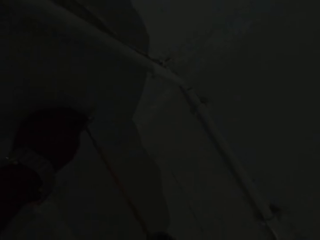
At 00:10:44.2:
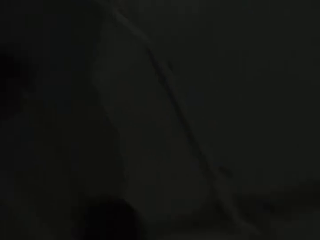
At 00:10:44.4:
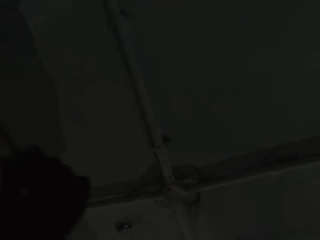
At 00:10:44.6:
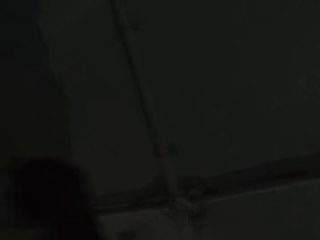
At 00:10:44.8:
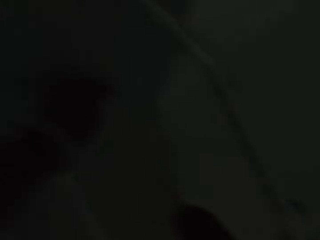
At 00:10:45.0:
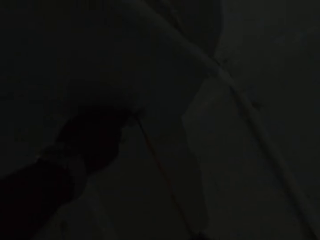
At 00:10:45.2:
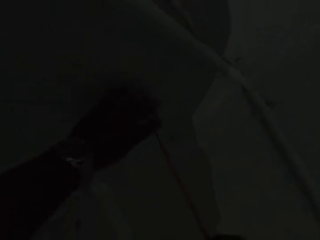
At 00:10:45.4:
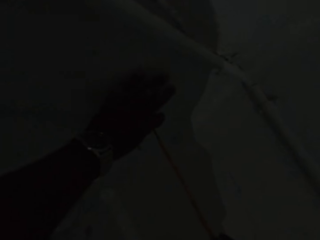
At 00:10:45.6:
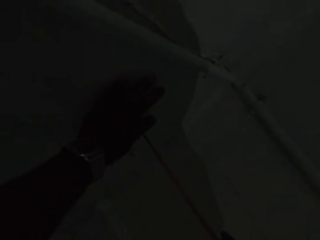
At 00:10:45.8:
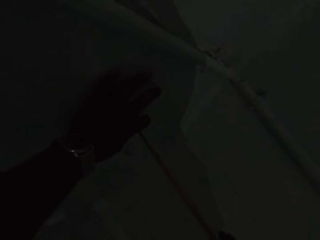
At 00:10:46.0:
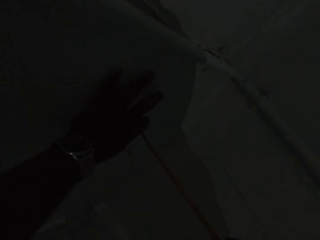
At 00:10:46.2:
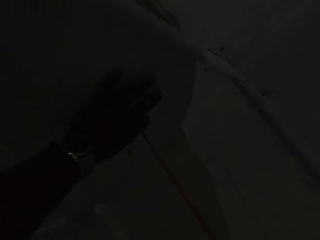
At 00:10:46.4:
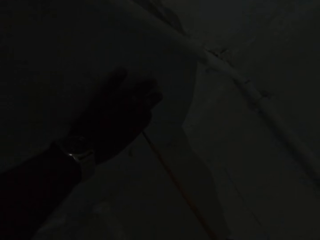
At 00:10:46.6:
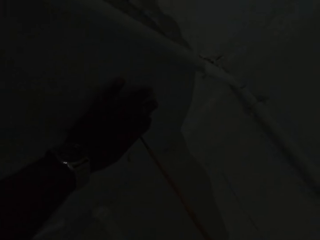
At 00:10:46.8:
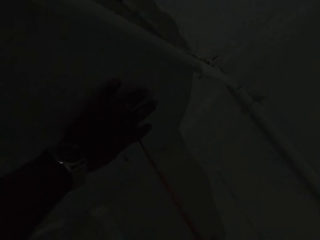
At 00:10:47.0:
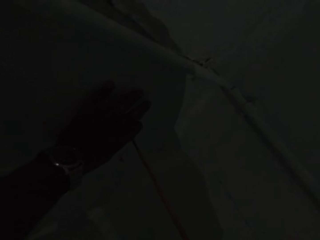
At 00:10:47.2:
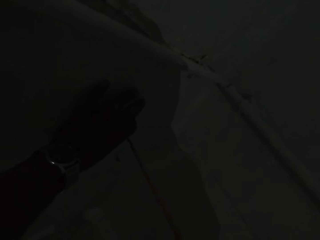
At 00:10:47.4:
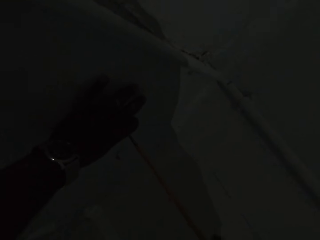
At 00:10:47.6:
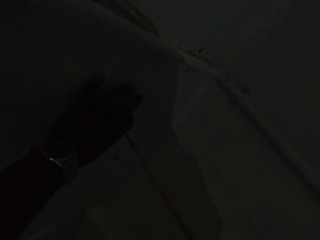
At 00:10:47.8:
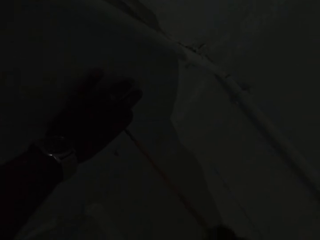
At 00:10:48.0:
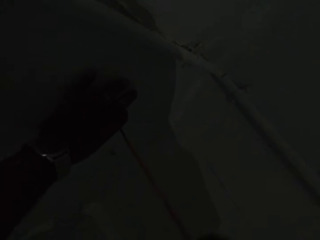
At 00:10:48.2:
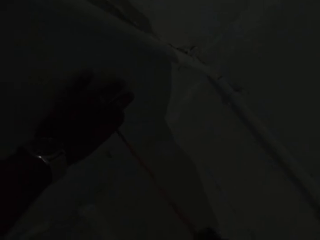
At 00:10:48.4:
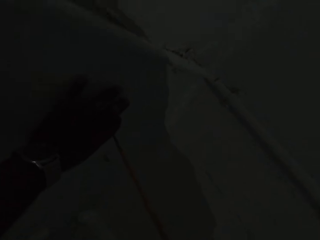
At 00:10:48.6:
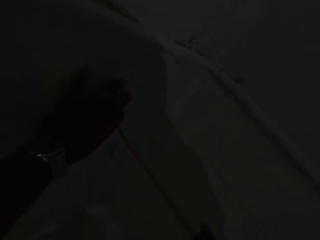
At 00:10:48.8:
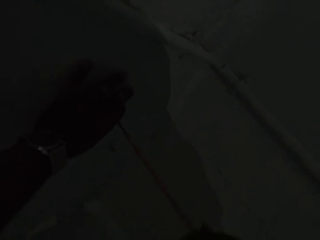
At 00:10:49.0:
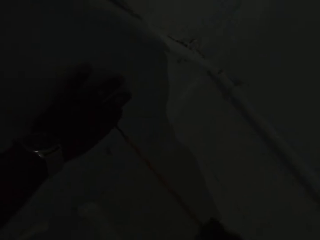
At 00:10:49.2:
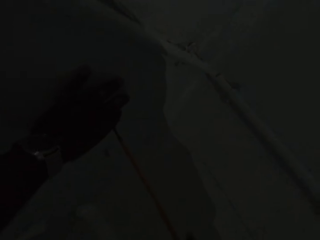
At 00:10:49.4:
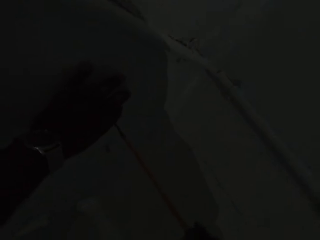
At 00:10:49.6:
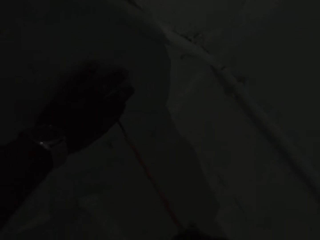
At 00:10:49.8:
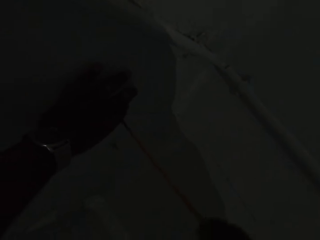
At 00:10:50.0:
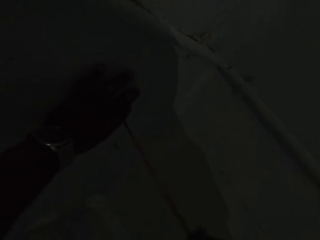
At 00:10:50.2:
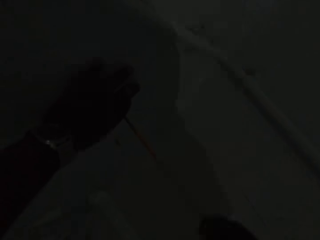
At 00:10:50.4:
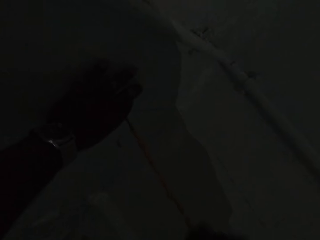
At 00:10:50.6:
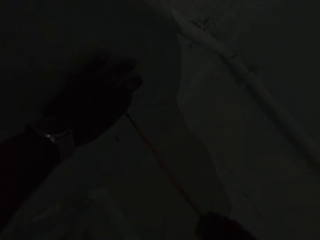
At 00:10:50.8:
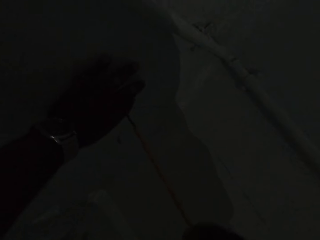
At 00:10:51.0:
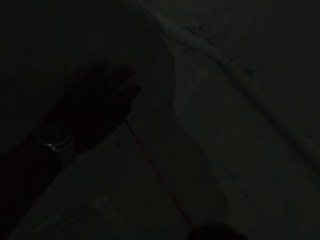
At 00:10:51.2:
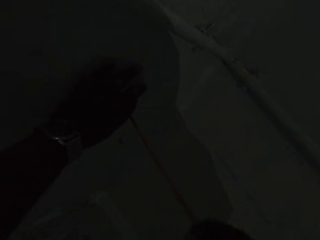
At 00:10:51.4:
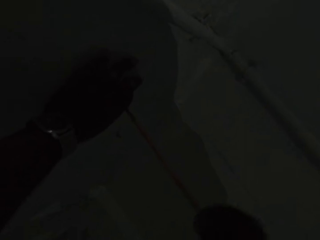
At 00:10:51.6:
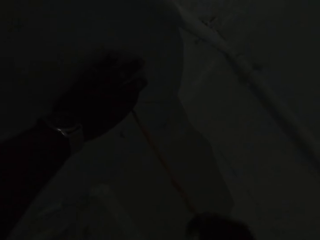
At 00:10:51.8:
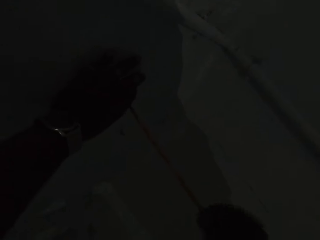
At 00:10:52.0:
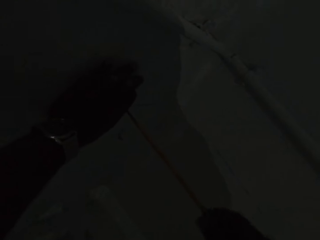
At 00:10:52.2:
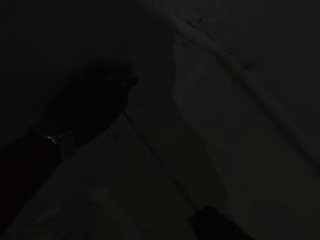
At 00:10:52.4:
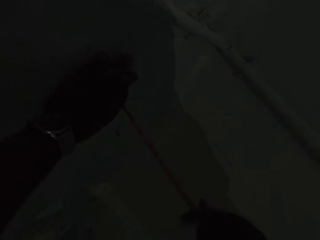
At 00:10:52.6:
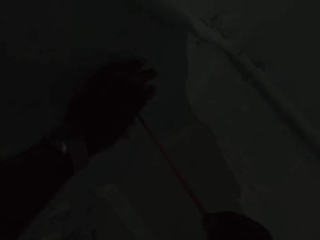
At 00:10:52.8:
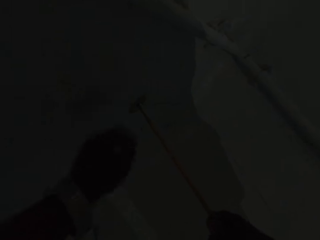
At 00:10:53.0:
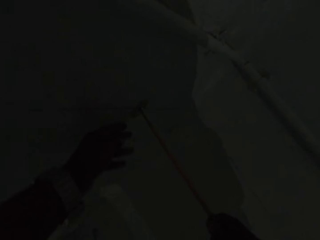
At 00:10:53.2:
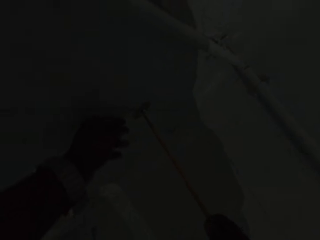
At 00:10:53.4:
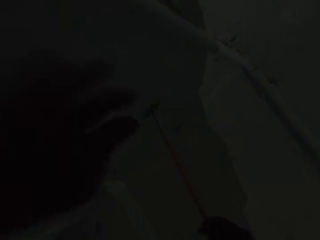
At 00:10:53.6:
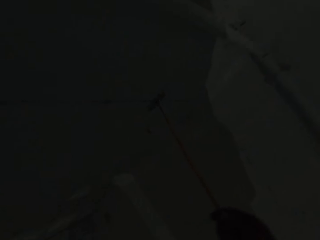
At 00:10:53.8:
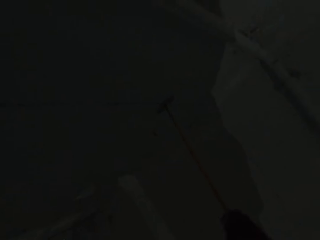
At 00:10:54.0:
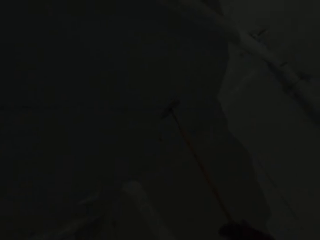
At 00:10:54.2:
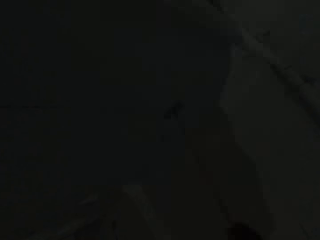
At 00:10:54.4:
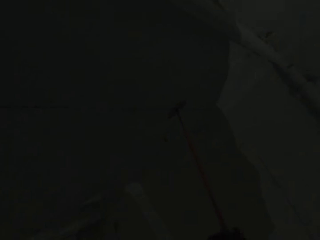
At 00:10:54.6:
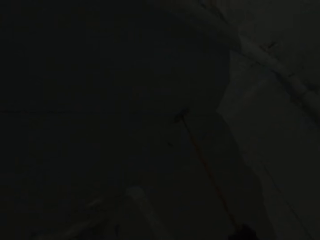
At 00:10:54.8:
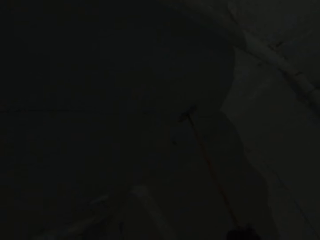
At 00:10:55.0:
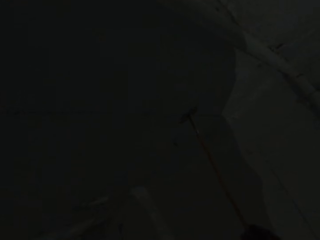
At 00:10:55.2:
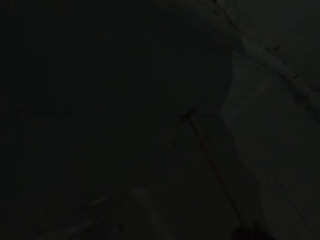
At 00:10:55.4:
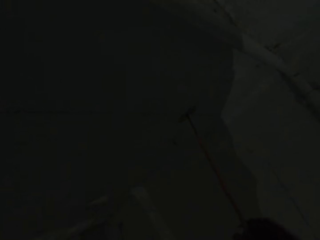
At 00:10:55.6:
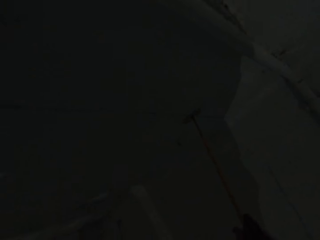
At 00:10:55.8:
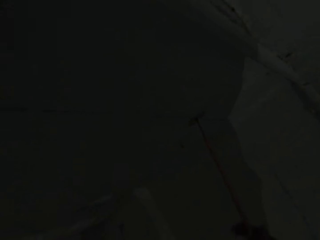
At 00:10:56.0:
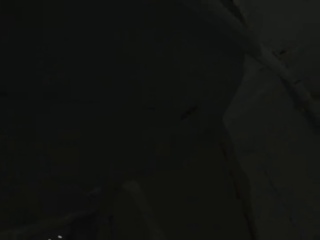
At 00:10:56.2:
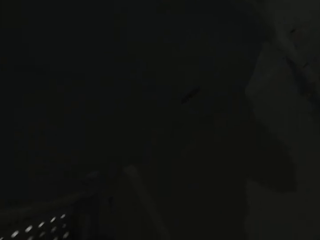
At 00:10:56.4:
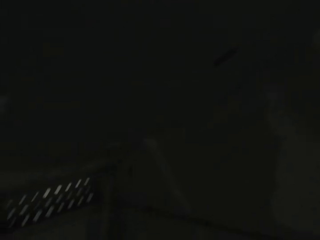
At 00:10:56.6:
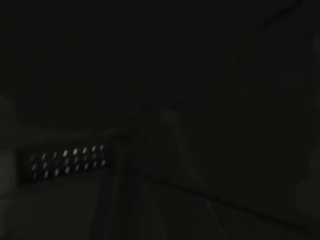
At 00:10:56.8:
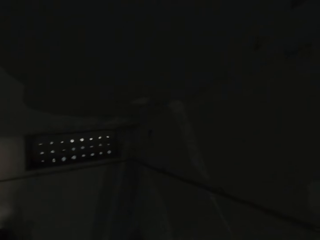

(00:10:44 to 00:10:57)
The camera wearer lowers his left hand.

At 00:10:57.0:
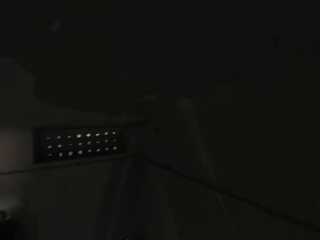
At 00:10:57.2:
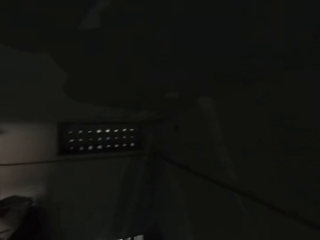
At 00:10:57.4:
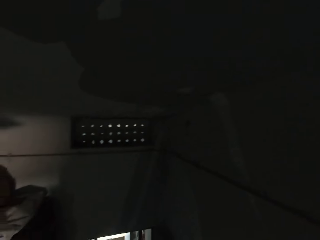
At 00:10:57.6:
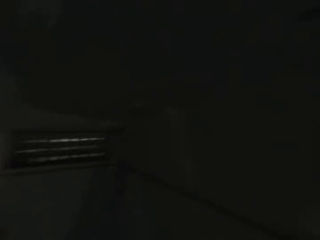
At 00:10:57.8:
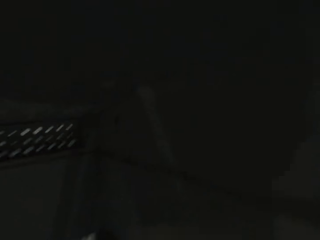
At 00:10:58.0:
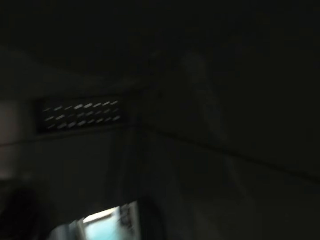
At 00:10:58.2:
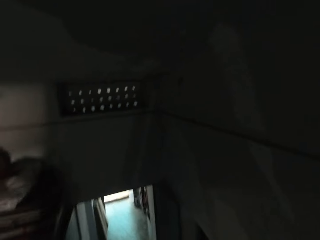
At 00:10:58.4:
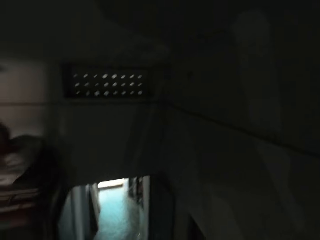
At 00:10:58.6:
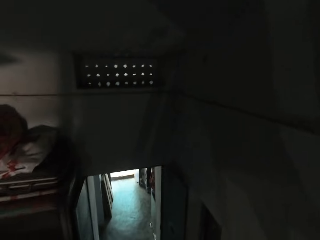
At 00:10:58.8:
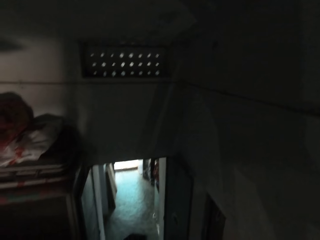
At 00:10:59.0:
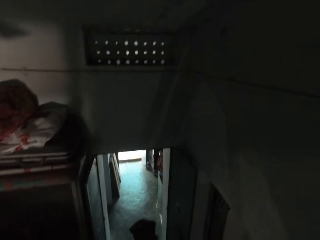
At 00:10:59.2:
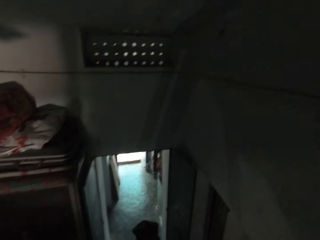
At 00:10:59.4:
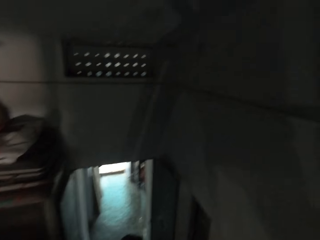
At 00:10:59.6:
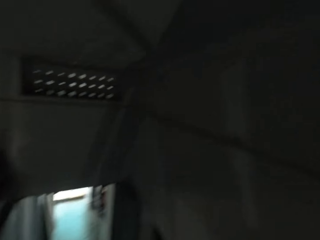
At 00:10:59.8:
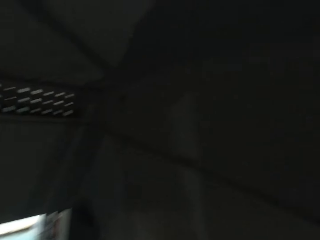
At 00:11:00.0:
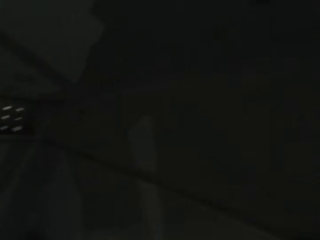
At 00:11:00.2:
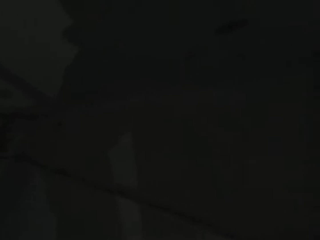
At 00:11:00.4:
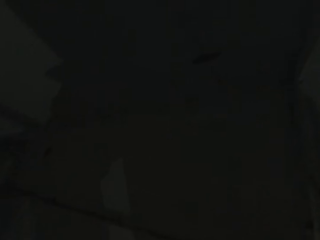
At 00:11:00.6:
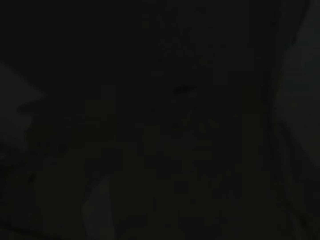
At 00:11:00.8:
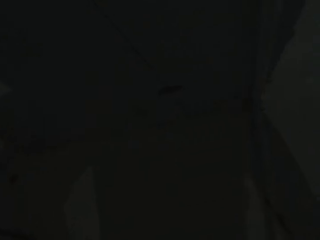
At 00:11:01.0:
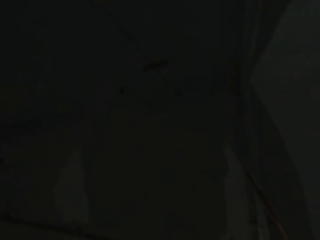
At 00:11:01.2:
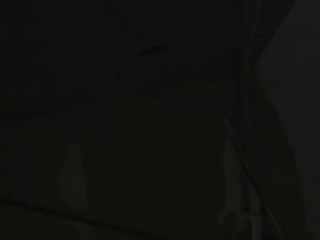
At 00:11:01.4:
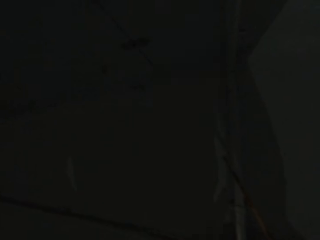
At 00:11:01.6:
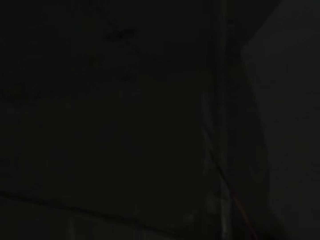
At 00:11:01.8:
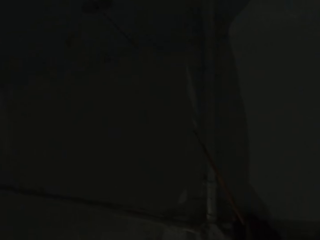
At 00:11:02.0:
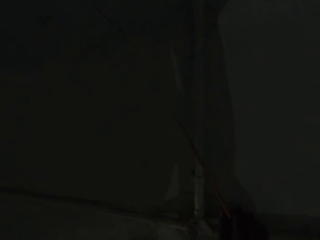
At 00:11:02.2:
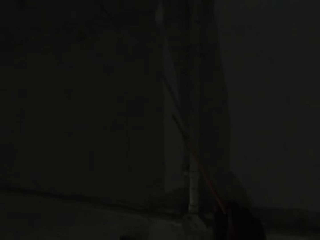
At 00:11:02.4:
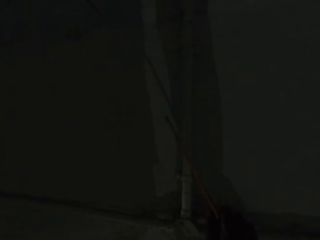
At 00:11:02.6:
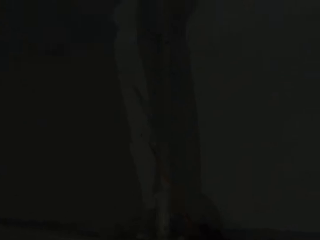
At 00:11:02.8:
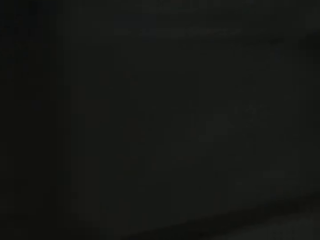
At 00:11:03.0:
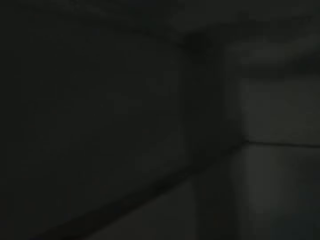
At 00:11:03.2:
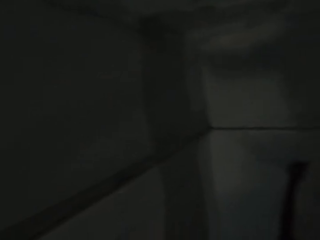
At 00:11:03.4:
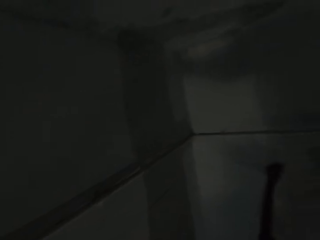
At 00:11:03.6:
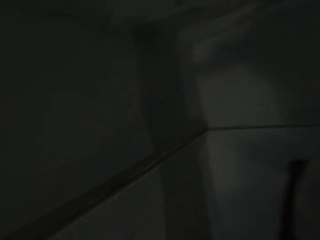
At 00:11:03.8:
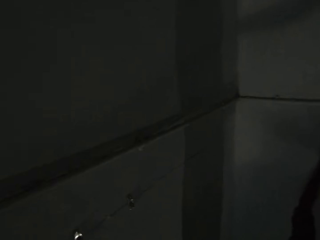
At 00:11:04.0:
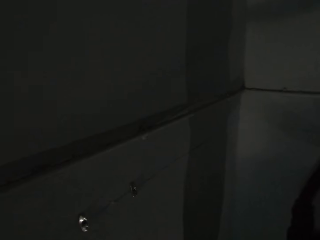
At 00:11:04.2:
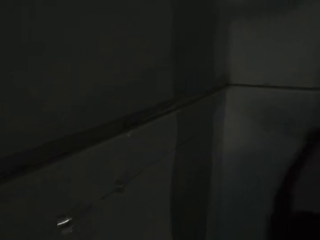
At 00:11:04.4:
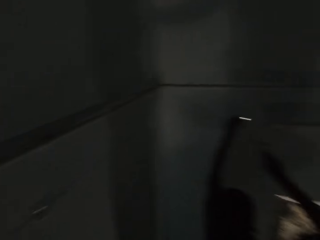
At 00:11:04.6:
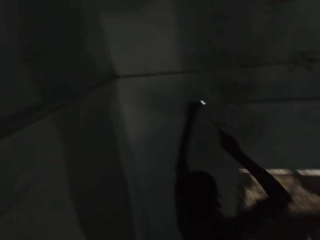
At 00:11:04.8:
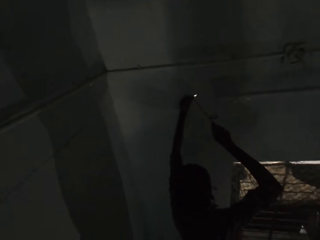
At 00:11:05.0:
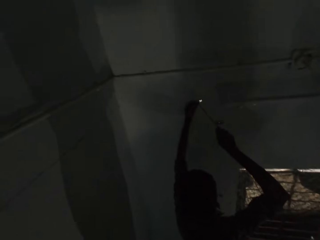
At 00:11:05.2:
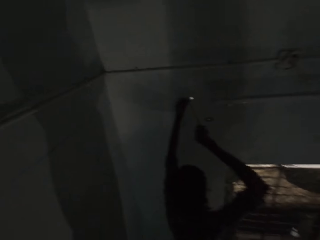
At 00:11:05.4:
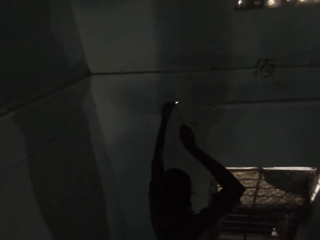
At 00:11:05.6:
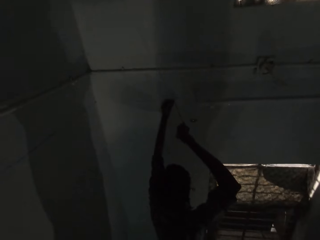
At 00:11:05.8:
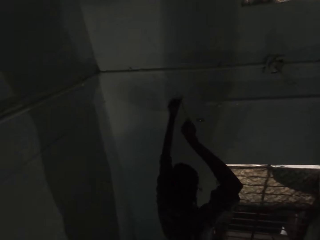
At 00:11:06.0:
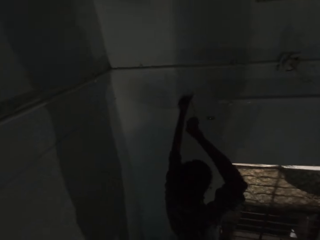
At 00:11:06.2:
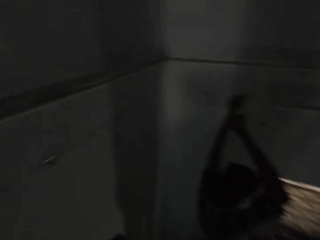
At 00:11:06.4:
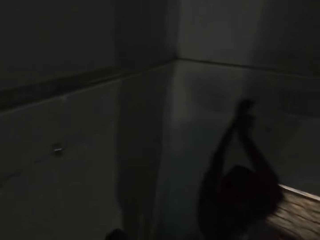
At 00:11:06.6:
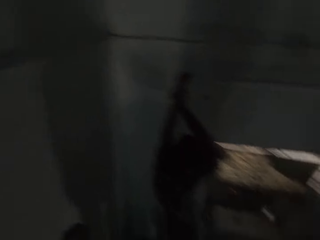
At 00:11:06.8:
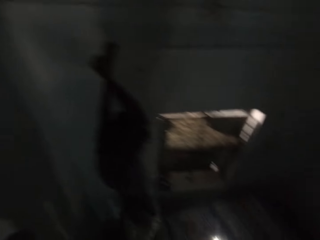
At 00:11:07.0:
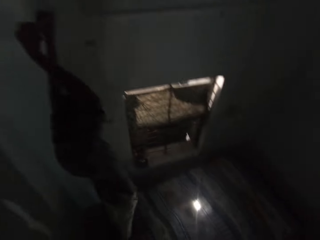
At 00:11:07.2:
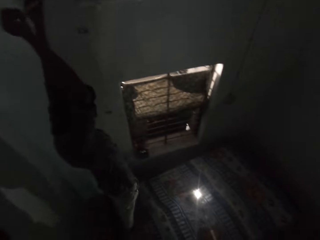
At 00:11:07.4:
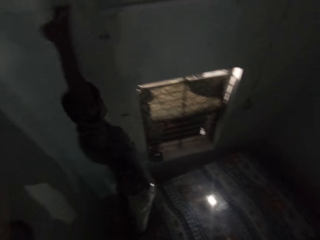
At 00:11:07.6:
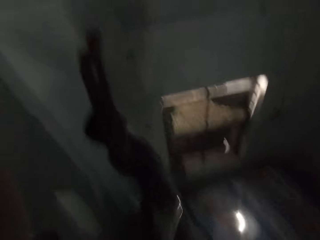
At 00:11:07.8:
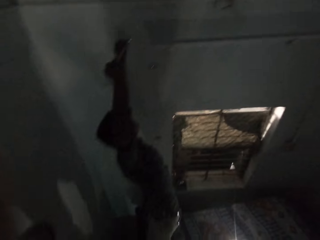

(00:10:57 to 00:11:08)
The camera wearer talks with the man. They look around. The man drives in a screw in a wall bracket to the wall with the screw driver in his right hand.
